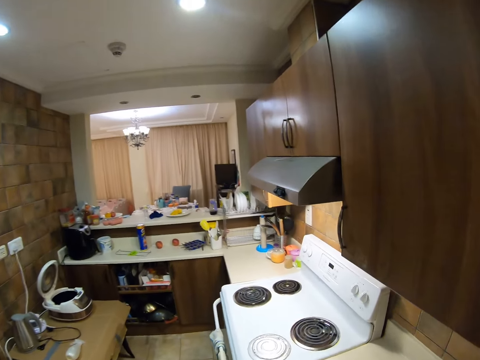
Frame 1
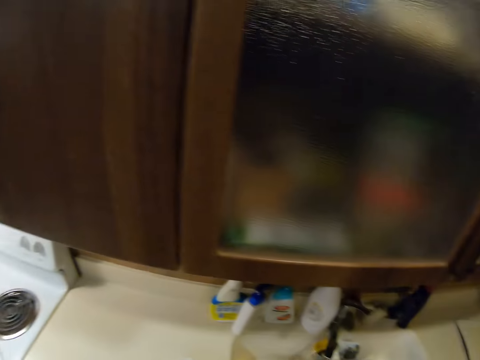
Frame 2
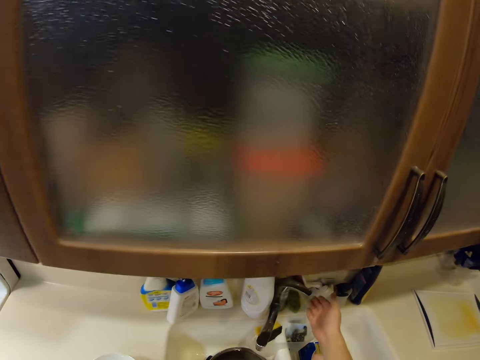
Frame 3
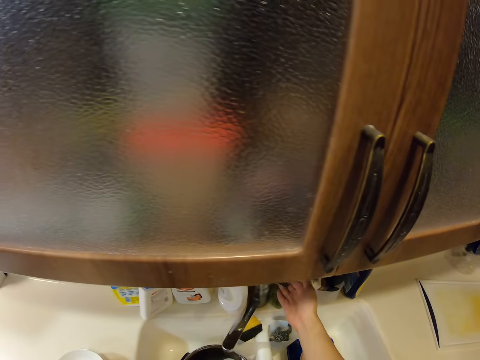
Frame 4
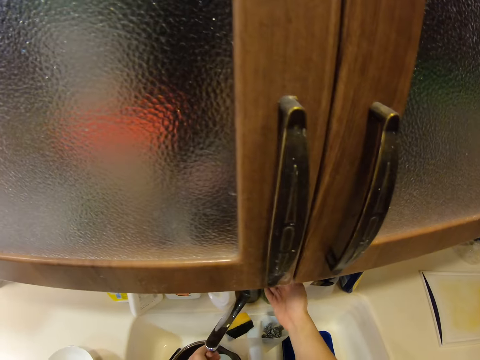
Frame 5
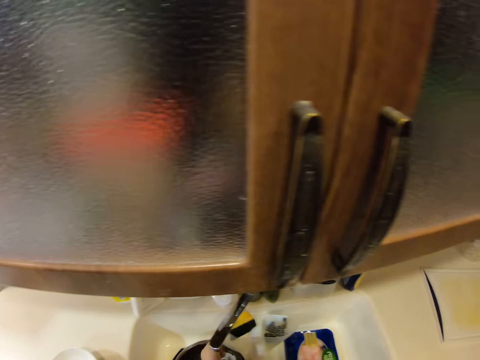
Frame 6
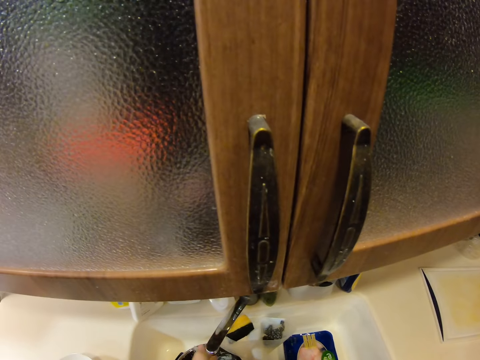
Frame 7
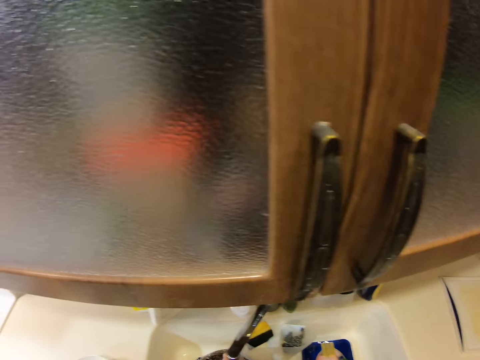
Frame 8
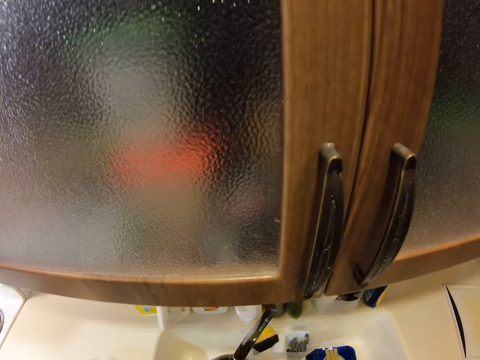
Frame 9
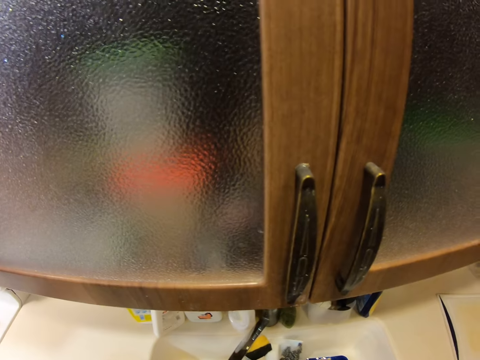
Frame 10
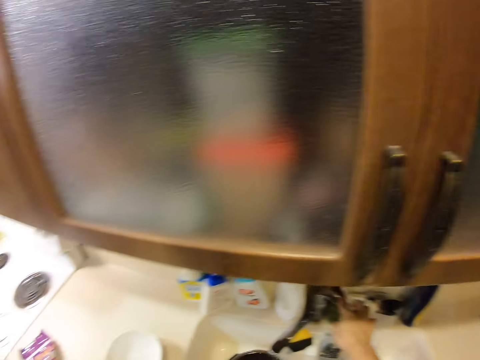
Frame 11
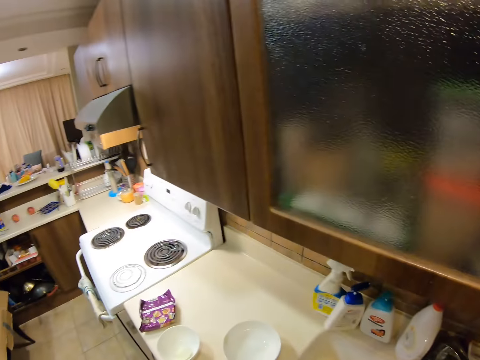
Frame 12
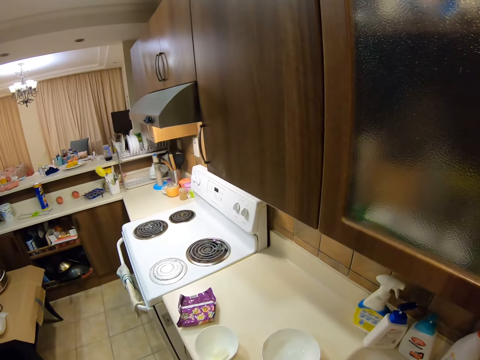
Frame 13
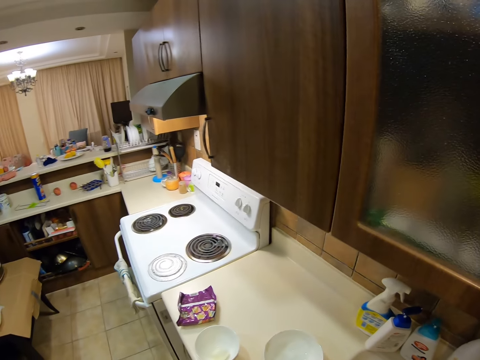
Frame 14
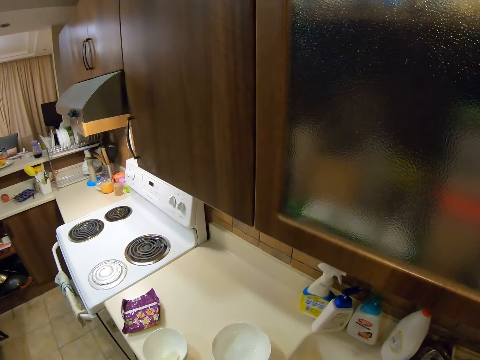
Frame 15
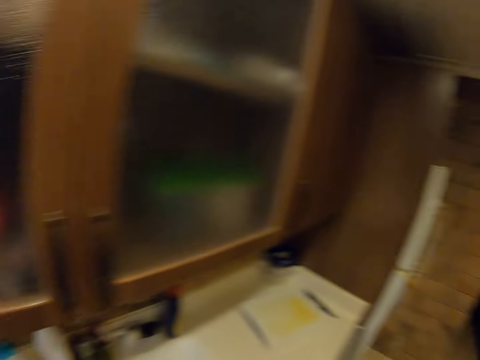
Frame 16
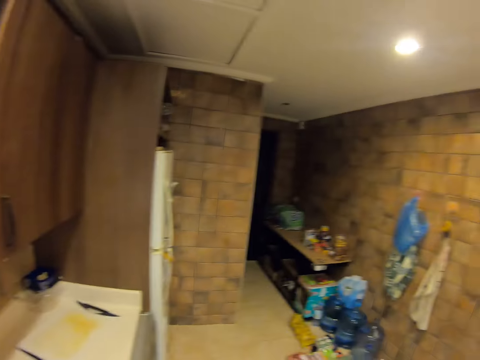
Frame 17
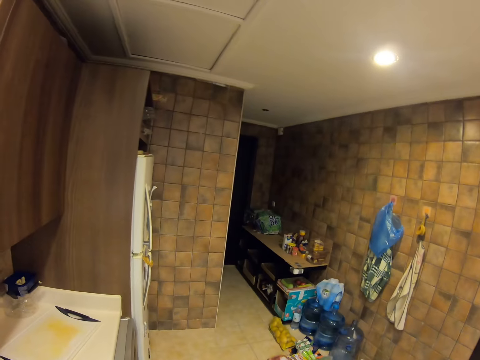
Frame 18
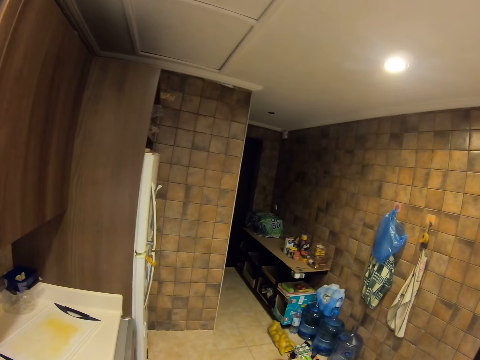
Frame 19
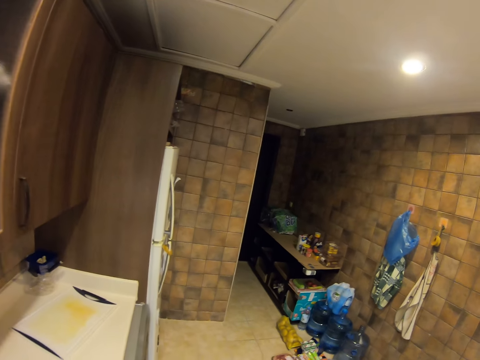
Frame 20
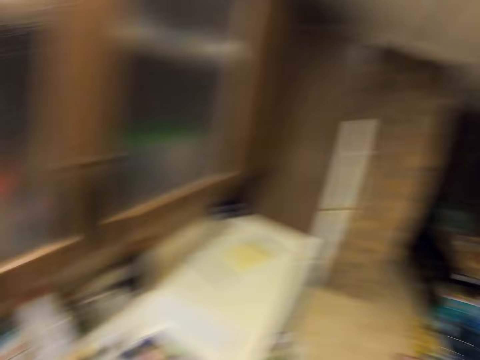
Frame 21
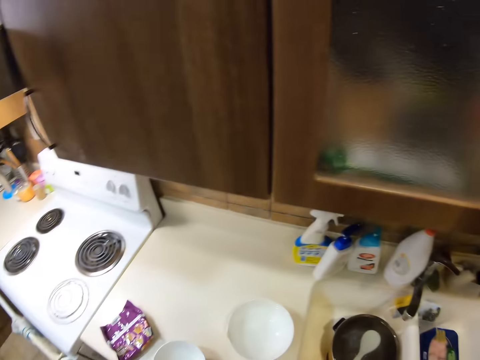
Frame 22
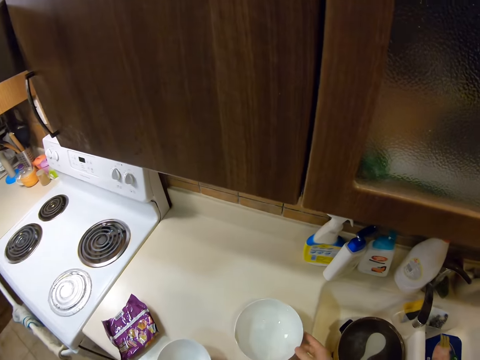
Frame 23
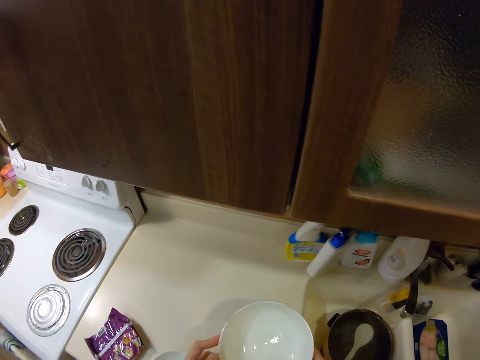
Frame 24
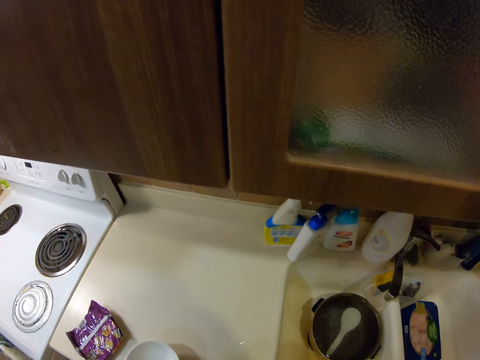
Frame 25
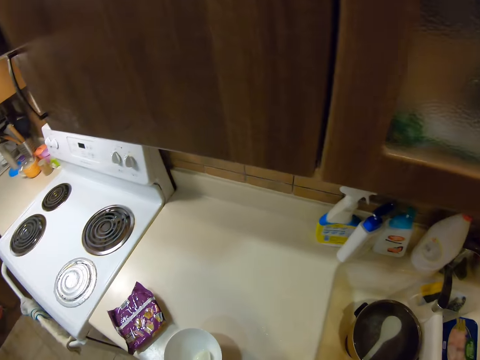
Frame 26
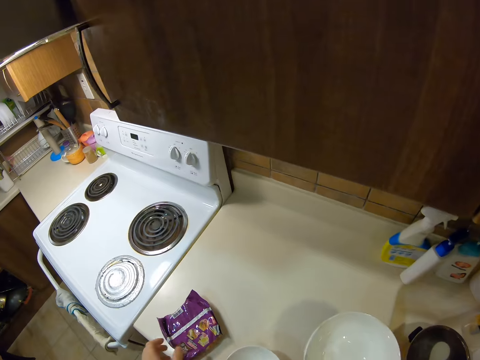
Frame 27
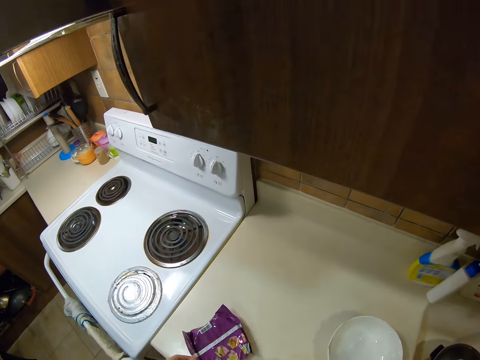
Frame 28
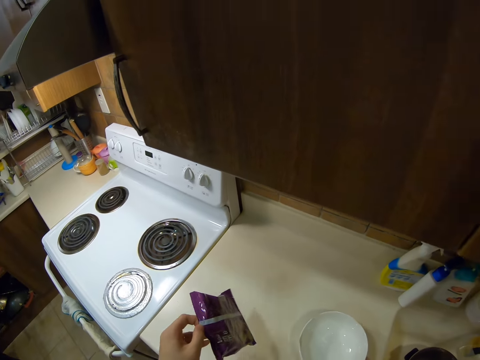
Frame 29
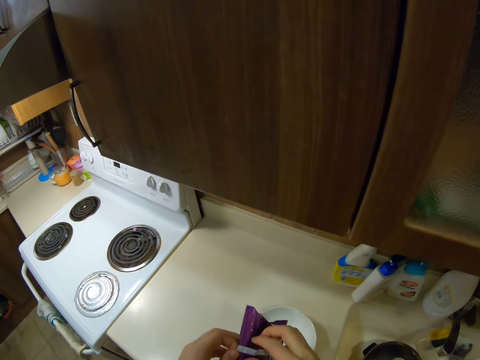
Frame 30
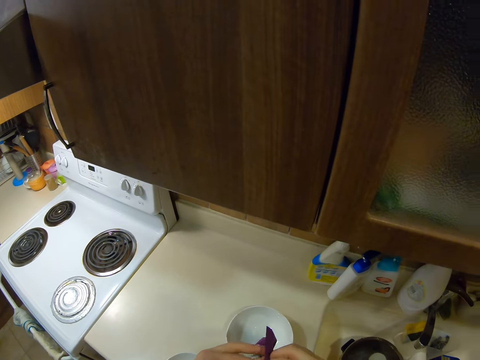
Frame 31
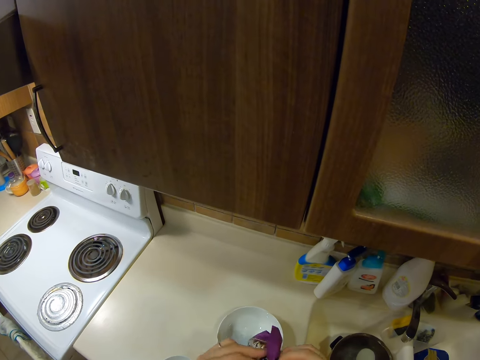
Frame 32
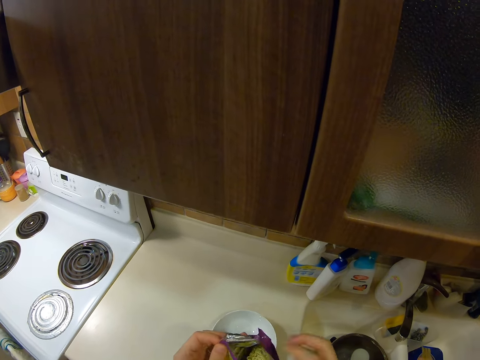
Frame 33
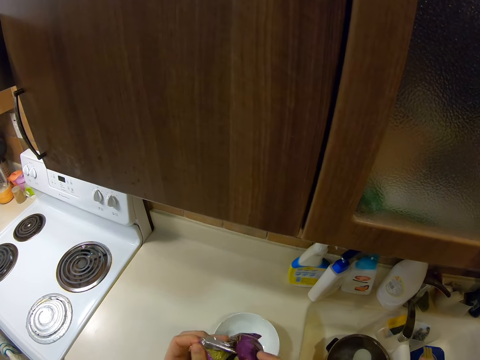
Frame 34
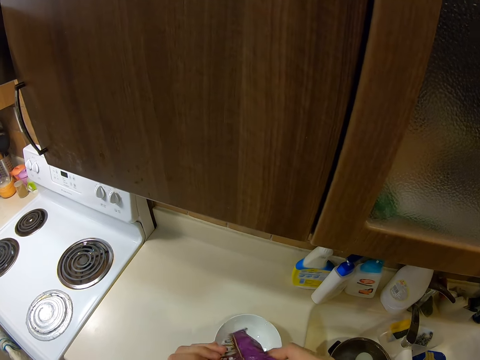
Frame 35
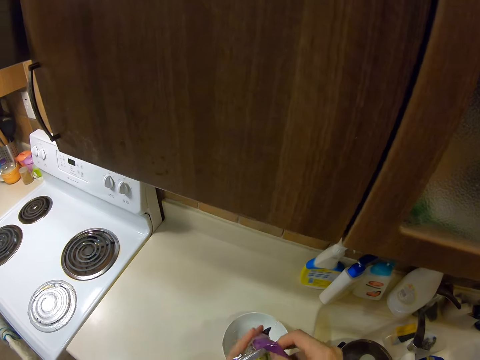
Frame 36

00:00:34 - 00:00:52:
The camera wearer opens a tap. He washes his hands. He closes the tap. He looks around. He picks a bowl. He places the bowl on the table. He picks a packet of noodles. He opens the packet of noodles.

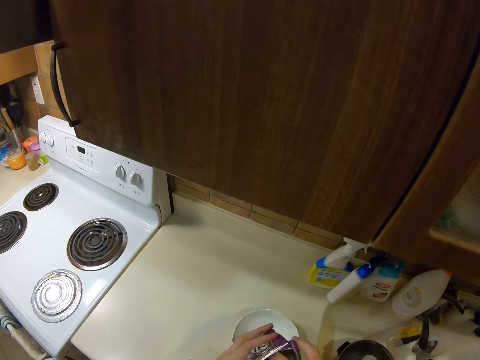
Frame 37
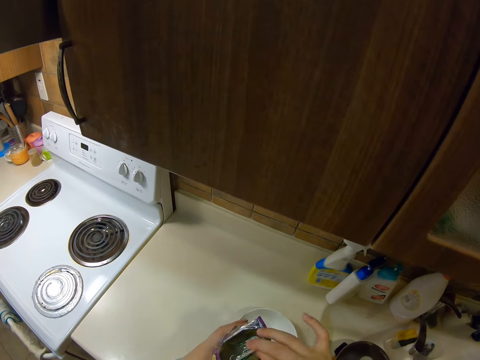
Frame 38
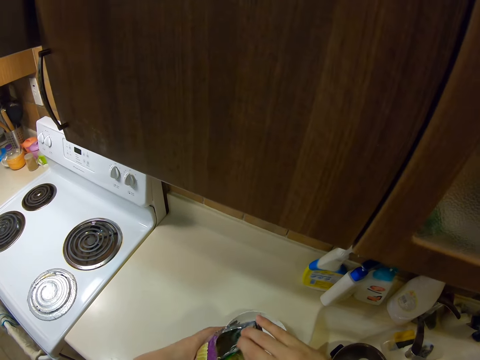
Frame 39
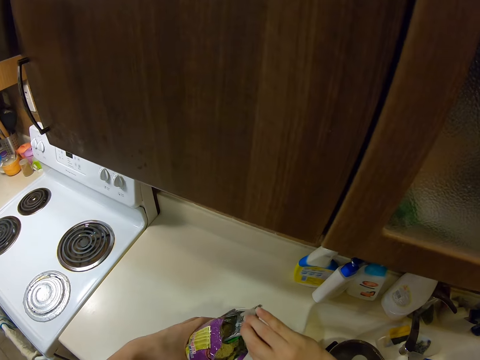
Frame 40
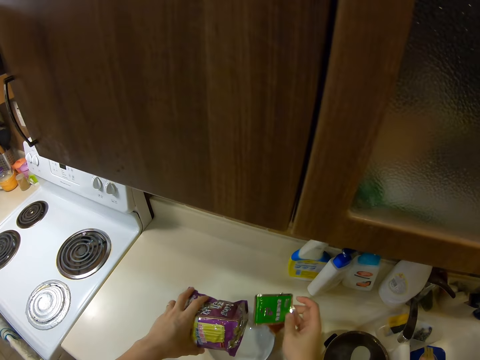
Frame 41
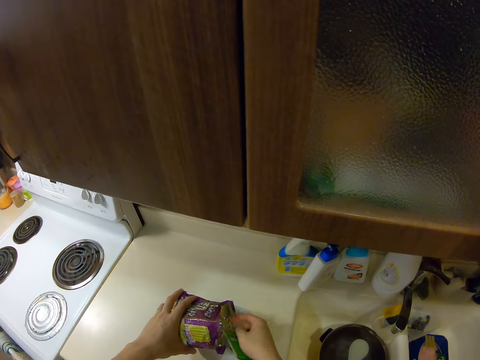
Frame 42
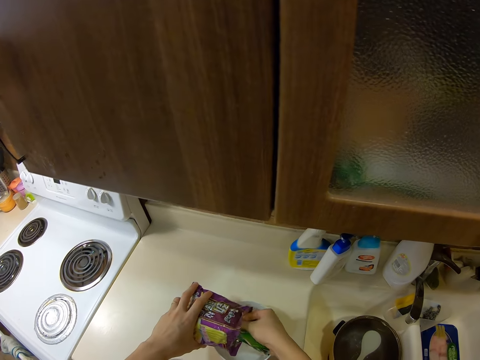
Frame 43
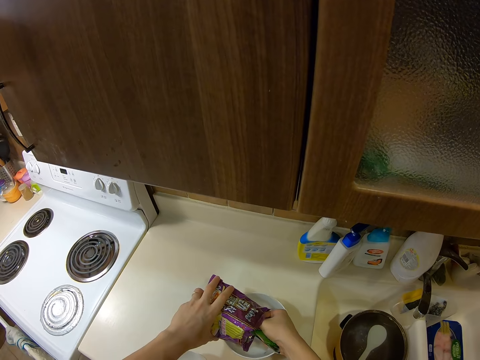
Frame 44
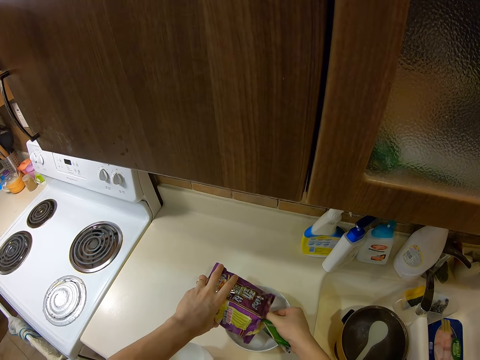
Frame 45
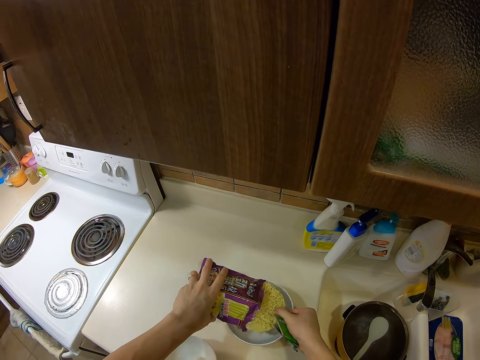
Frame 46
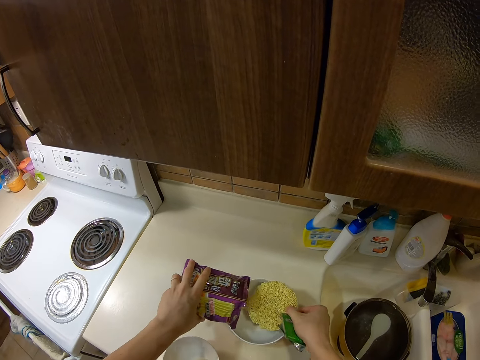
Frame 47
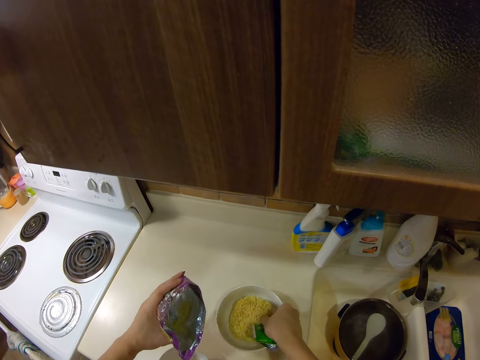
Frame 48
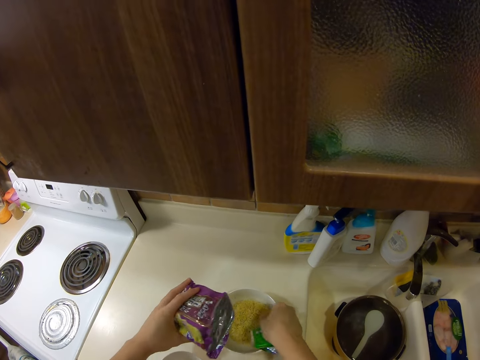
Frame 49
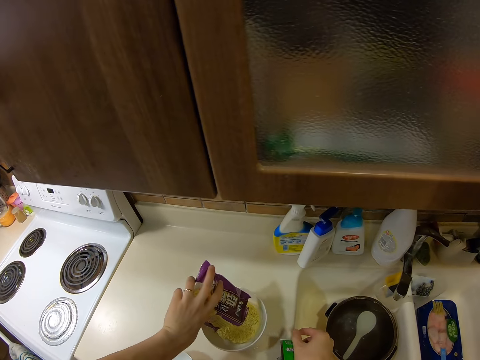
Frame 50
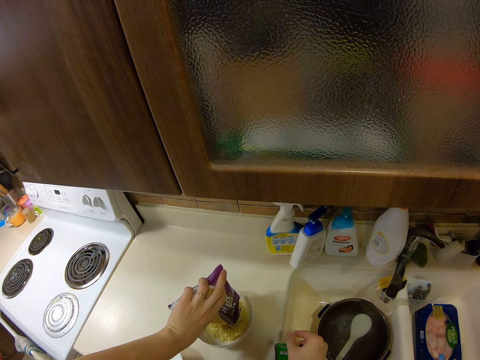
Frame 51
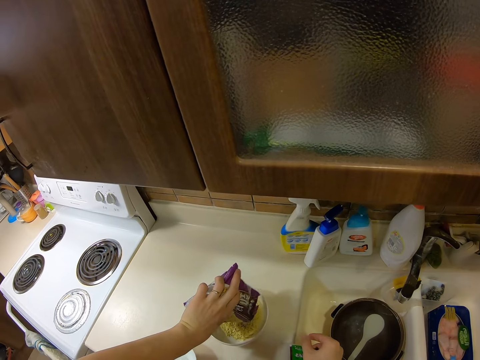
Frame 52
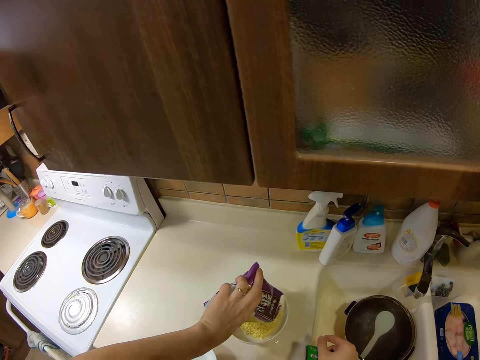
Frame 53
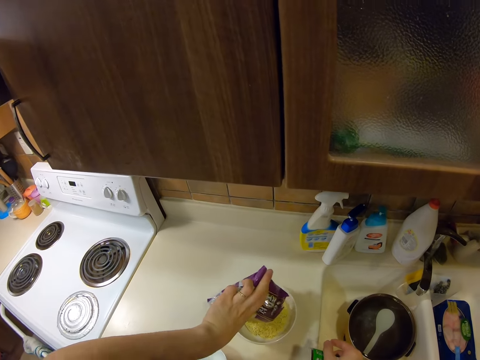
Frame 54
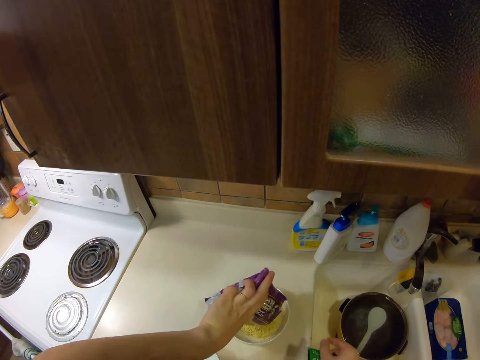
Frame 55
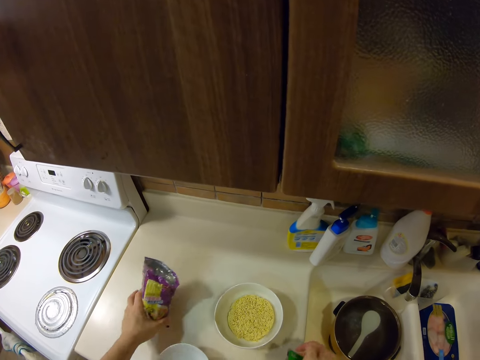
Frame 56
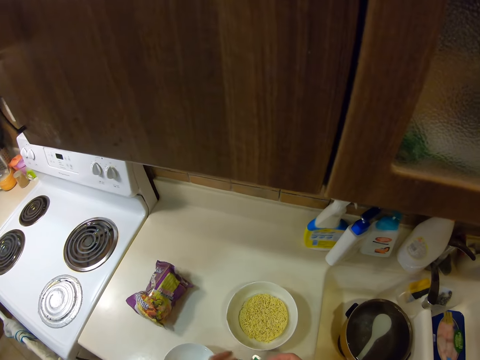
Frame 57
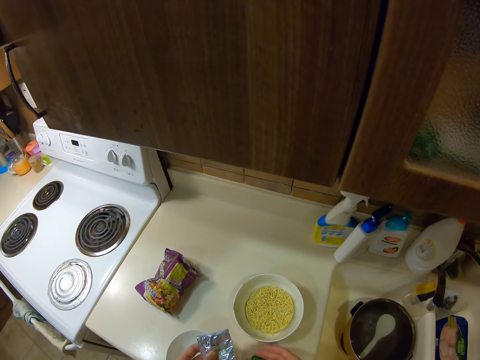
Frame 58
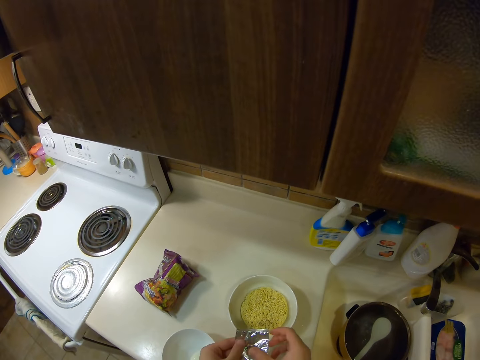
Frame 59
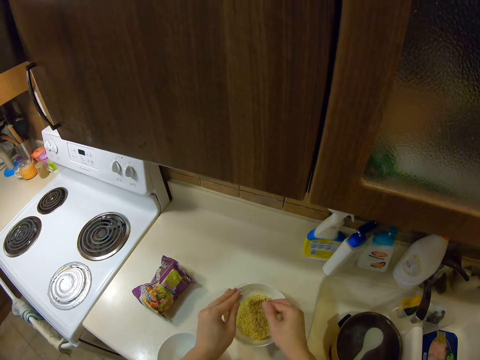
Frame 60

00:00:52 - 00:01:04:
The camera wearer removes something from the packet of noodles. They open the pack of something. They remove the noodles from the packet. They place the noodles in the bowl. They pour the rest of the noodles in the bowl. They put the empty packet on the table. They pick something.
